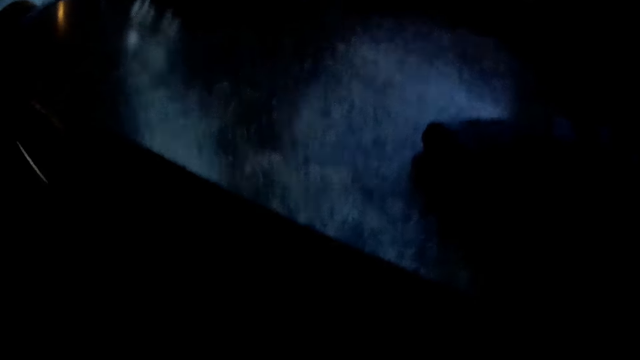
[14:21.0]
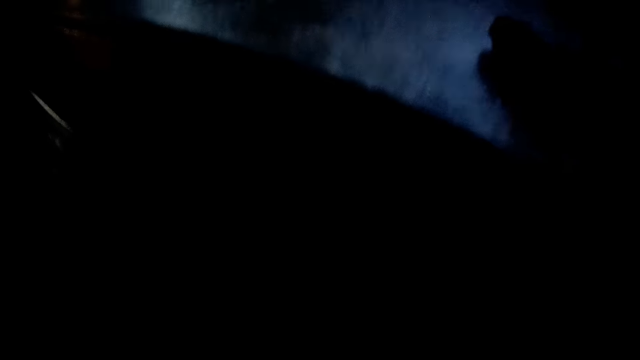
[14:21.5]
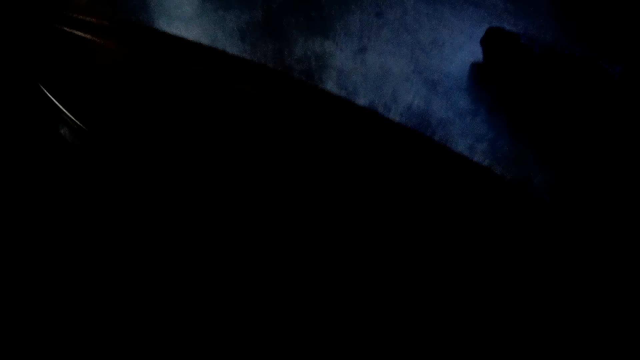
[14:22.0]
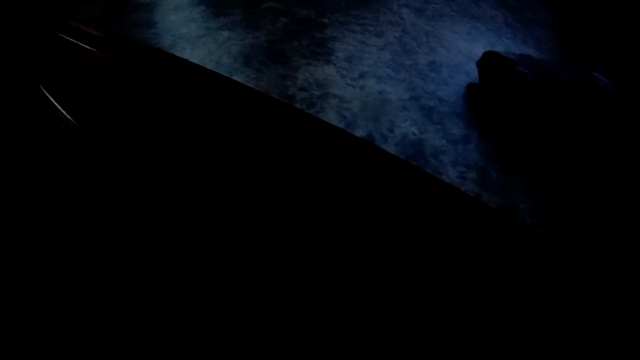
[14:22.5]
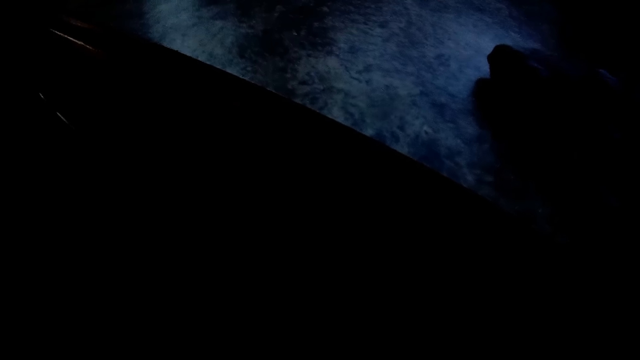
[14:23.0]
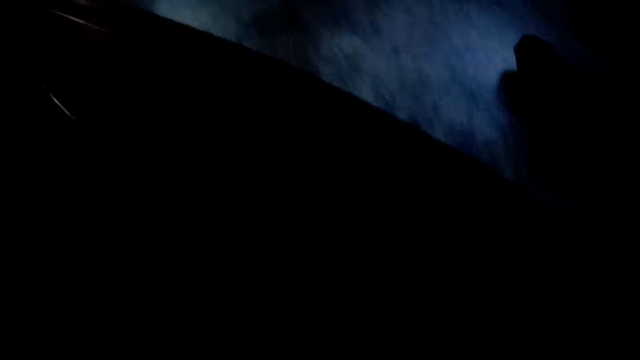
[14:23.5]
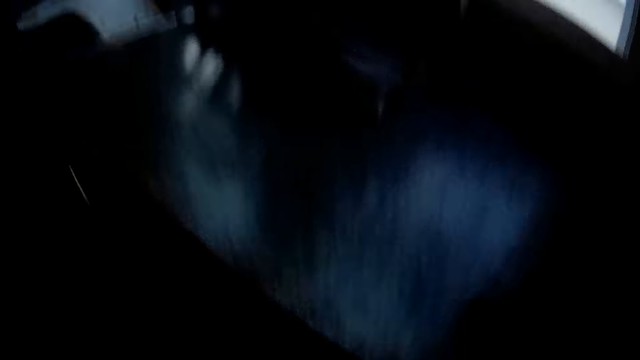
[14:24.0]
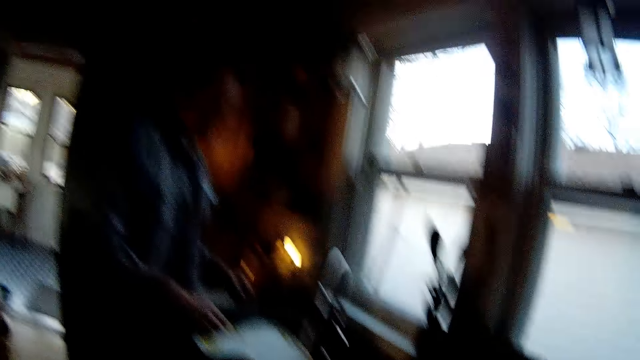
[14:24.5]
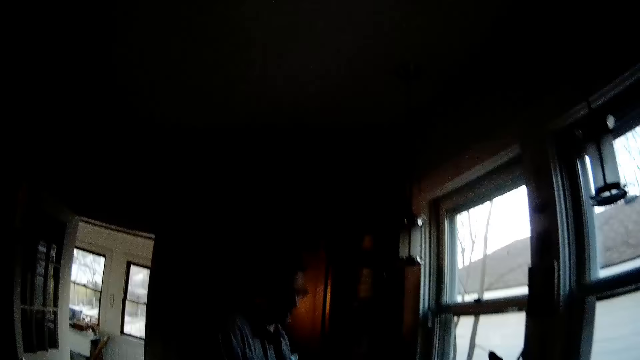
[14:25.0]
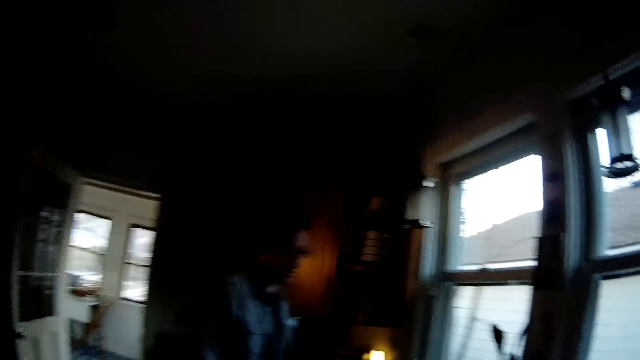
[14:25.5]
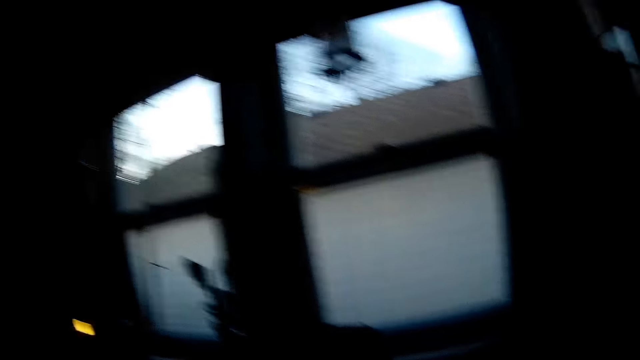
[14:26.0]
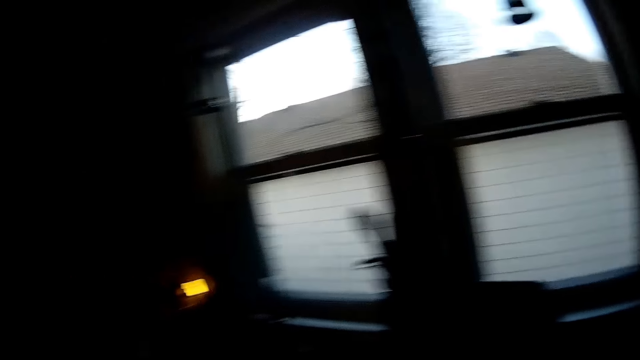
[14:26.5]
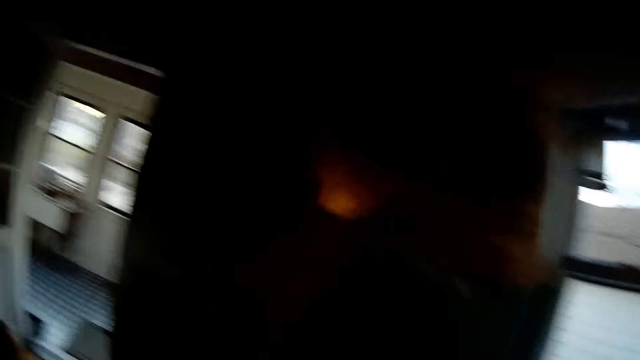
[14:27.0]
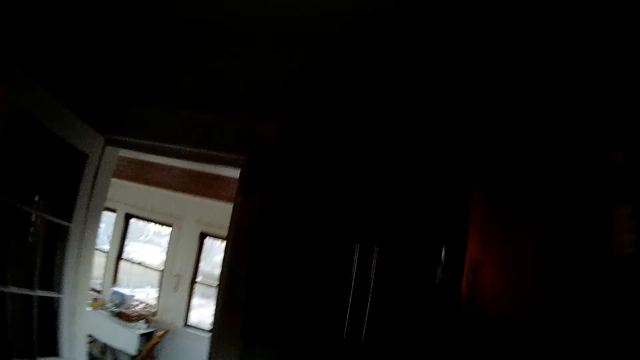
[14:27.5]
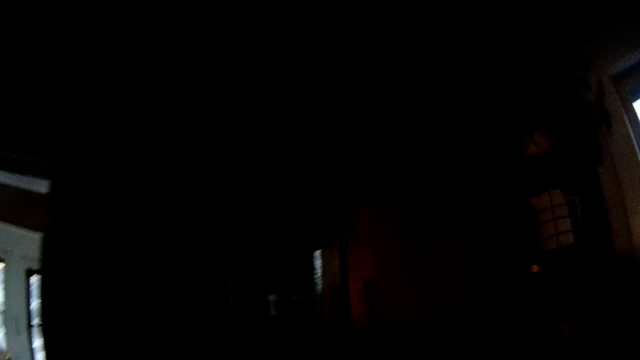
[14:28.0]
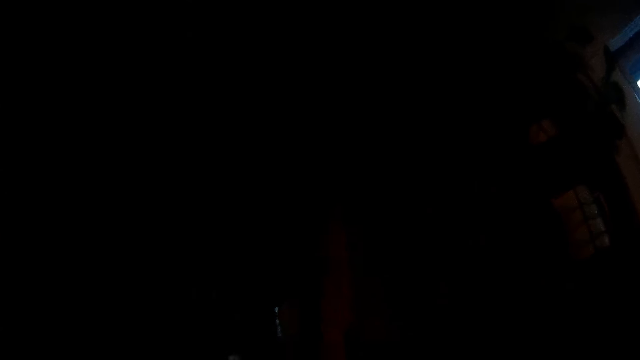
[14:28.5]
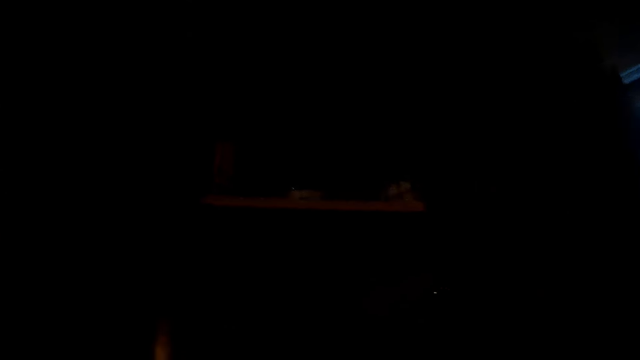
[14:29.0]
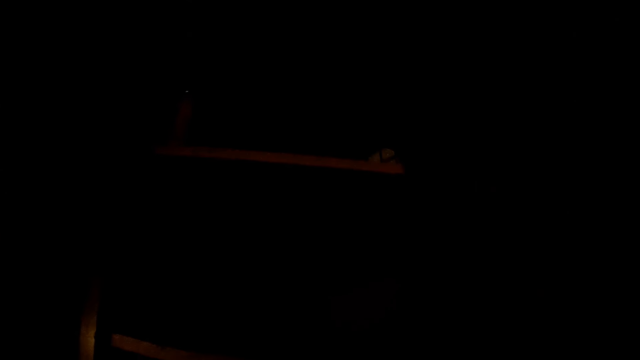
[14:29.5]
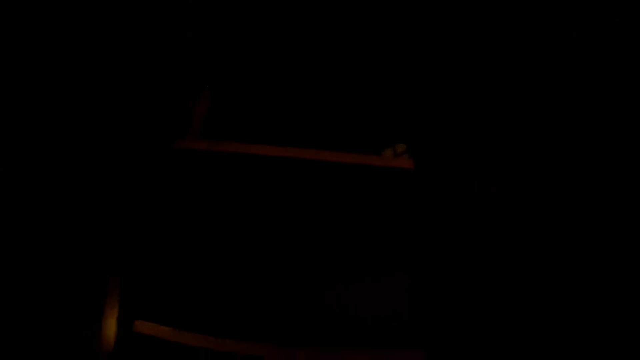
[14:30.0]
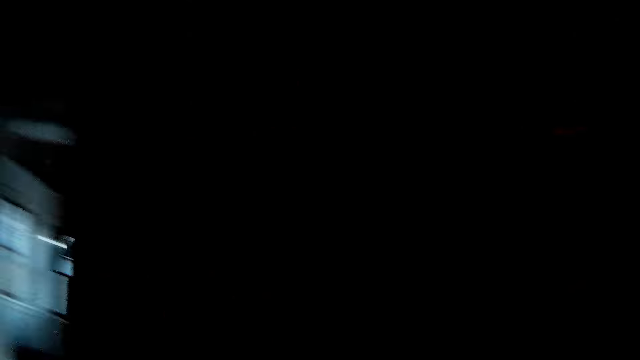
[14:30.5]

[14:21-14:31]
The camera wearer looks around the house. They look around the house again. A person looks around the house. The camera wearer walks around the house. They walk around the house again.

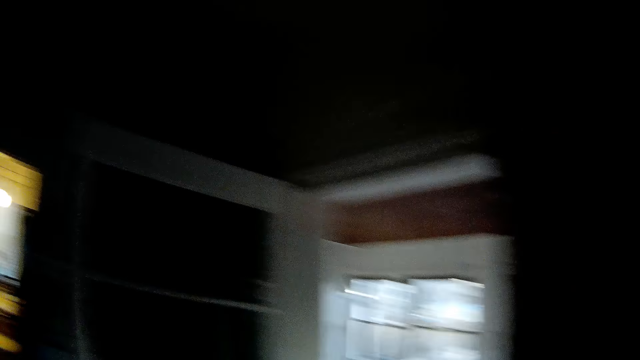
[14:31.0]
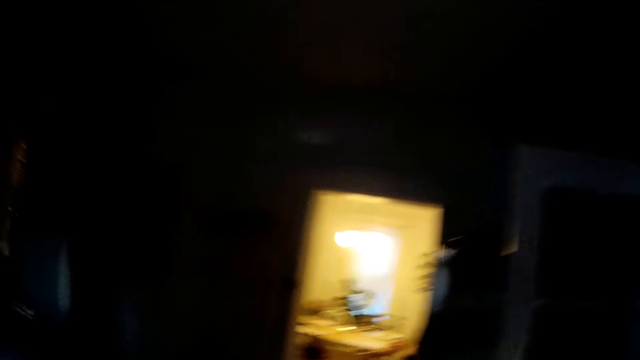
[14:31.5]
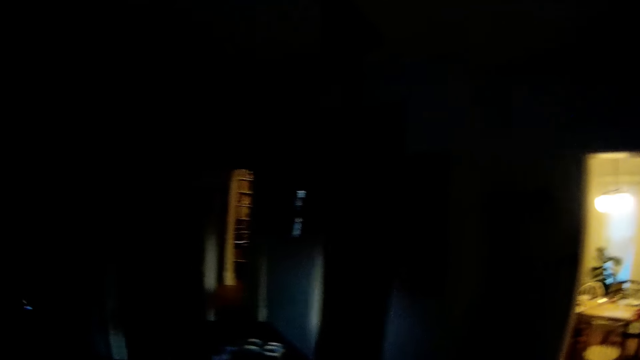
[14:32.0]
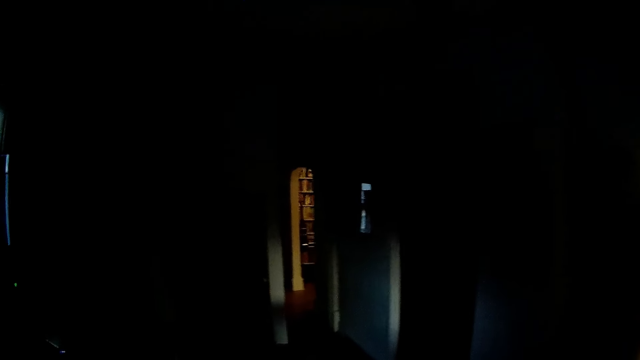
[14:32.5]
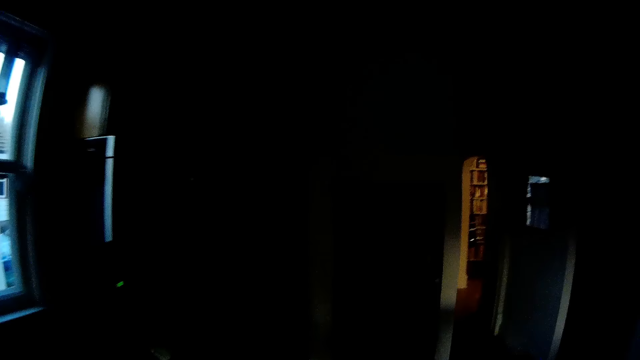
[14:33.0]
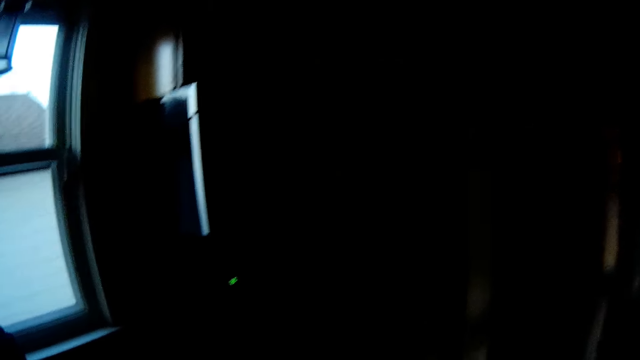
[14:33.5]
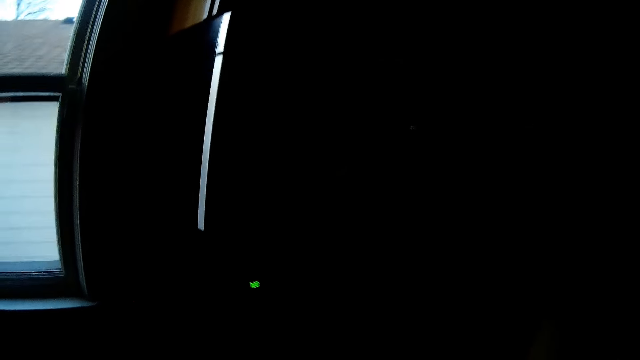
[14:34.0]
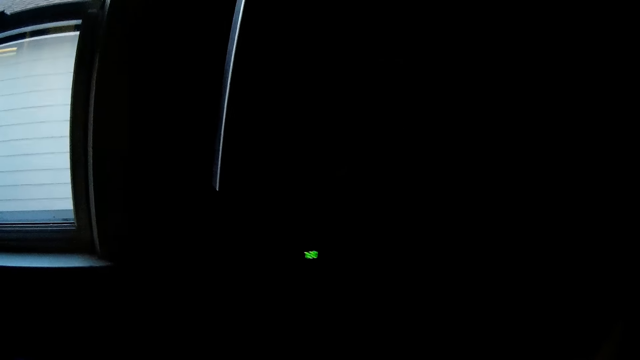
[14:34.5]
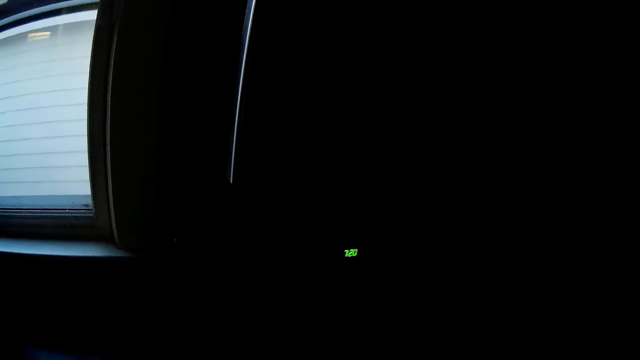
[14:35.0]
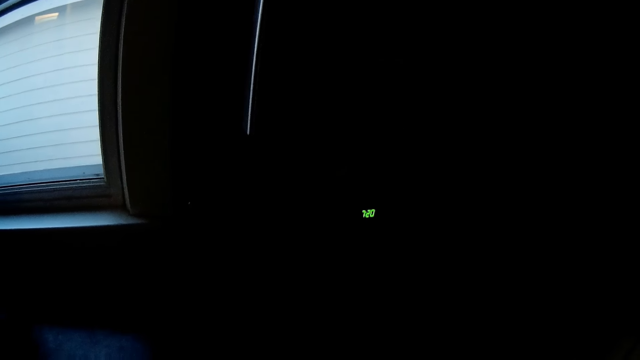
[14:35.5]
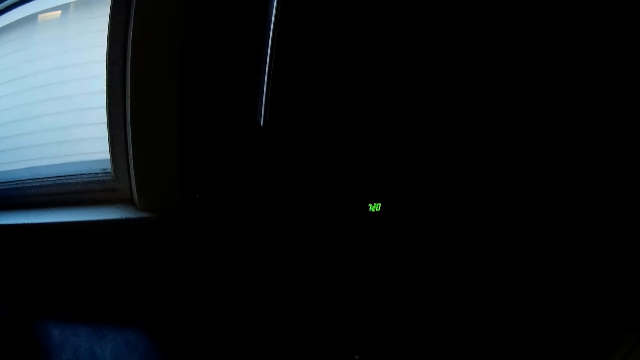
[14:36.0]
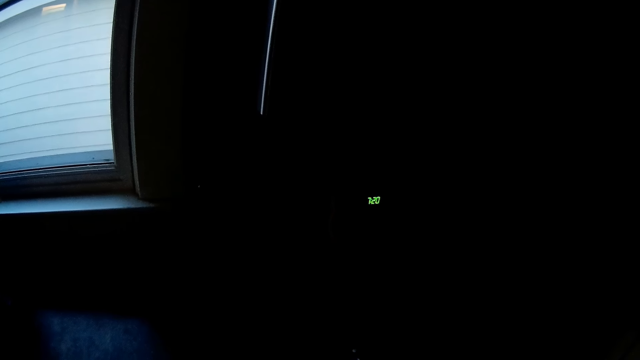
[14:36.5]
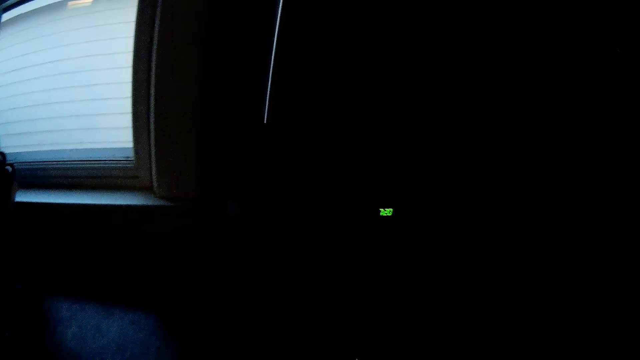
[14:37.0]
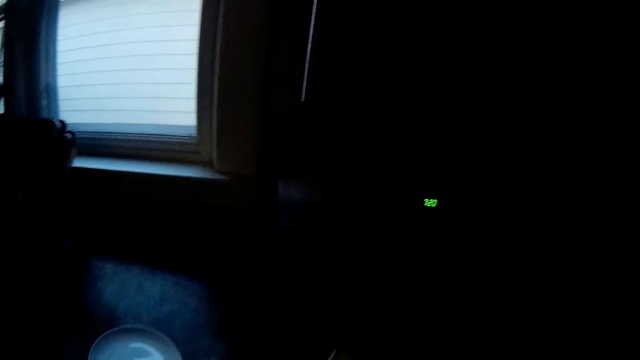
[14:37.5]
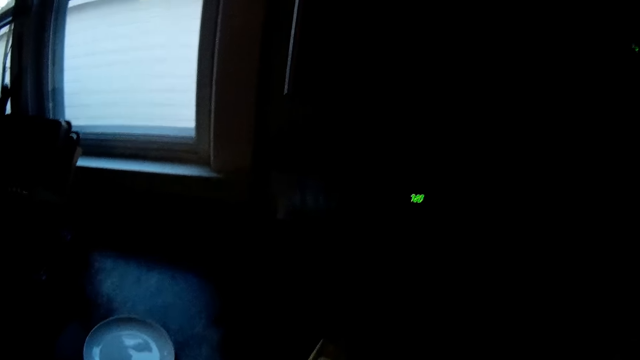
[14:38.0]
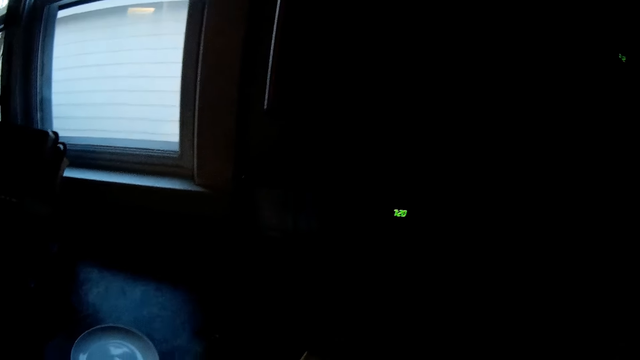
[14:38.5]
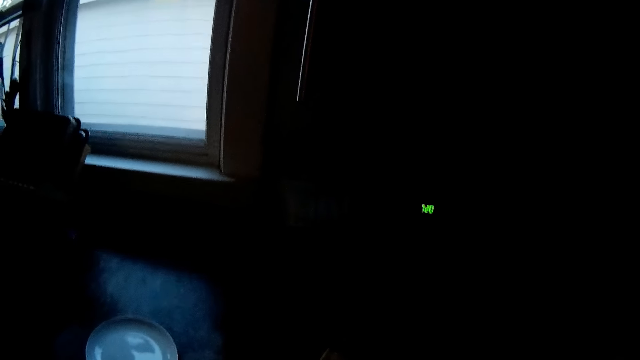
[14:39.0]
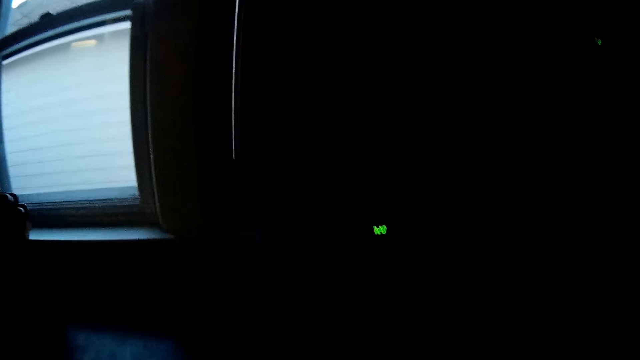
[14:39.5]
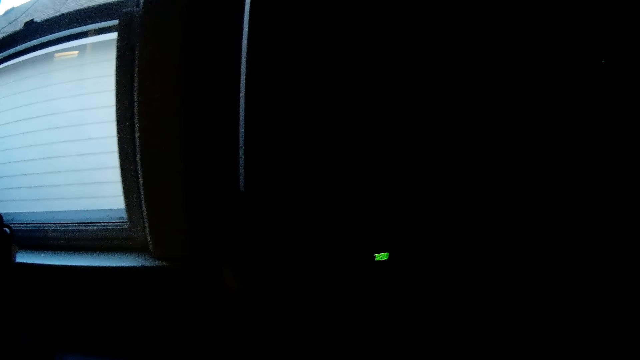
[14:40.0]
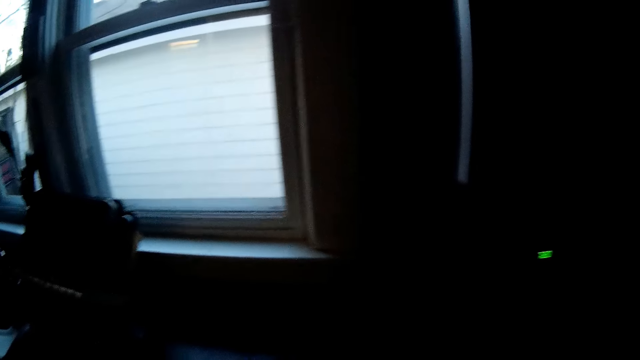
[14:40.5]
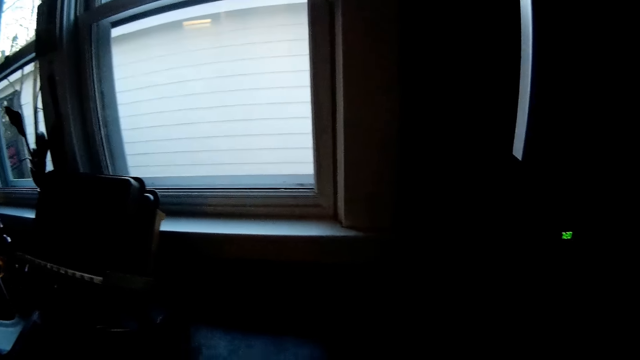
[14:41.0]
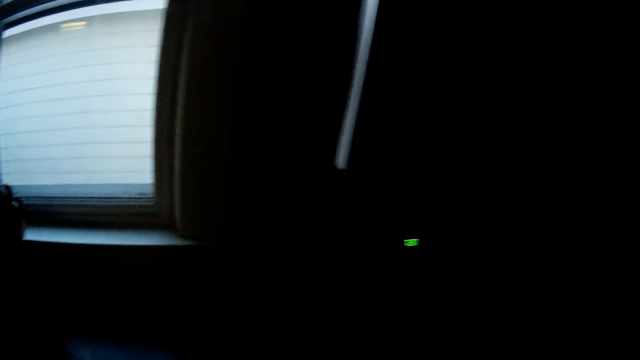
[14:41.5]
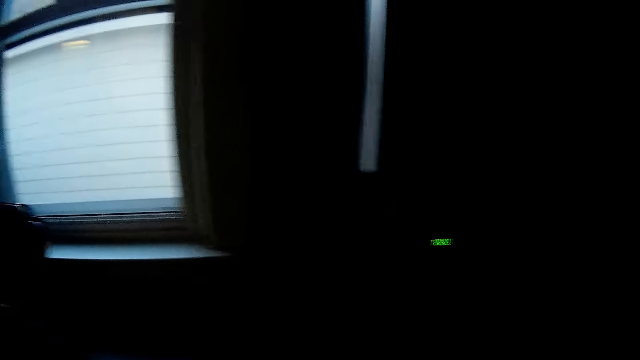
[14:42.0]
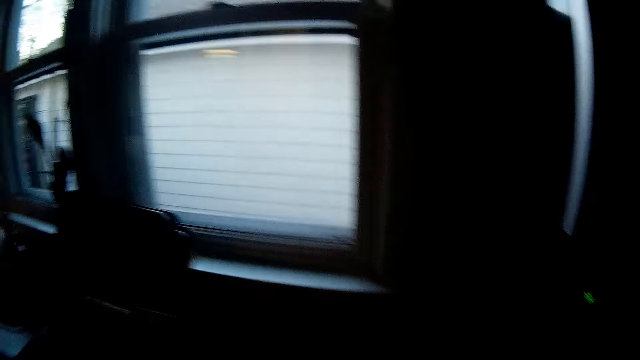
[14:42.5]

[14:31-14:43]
The camera wearer walks around the house. They talk to the baby in the living room. They walk around the house again. They look around the house. They walk around the house. They walk around the house again.
